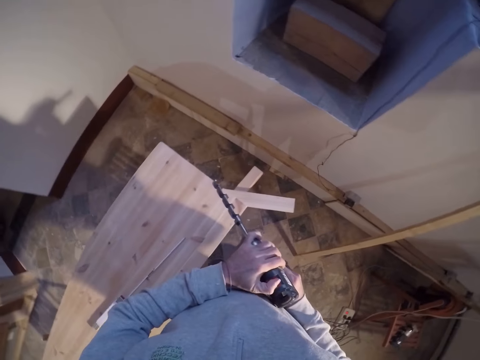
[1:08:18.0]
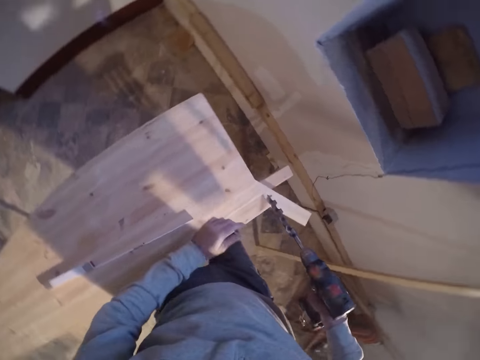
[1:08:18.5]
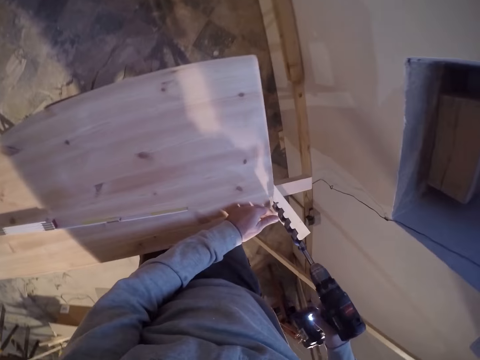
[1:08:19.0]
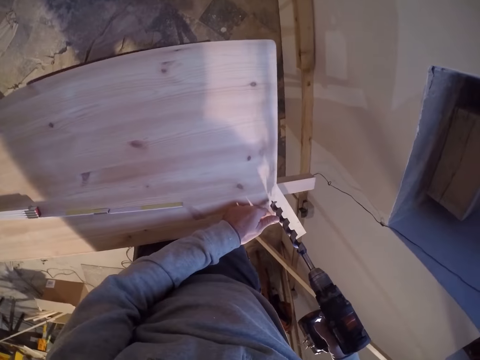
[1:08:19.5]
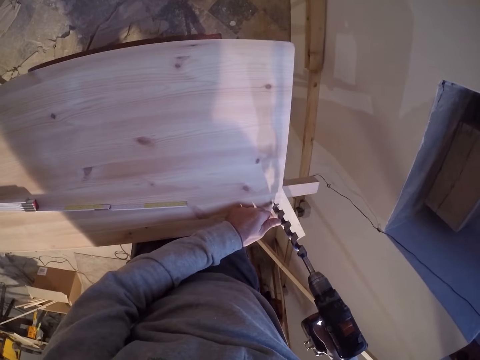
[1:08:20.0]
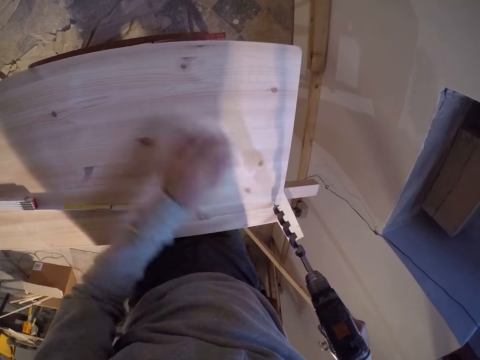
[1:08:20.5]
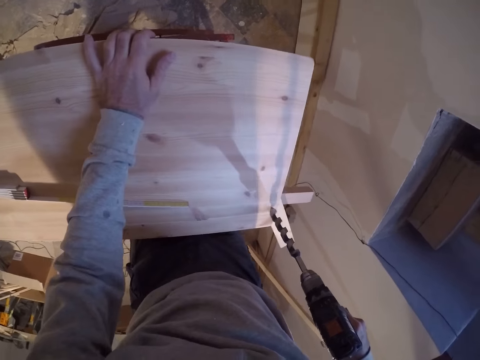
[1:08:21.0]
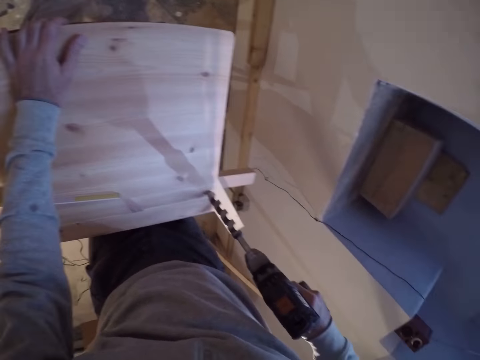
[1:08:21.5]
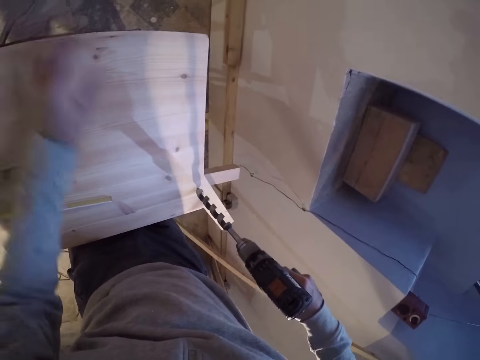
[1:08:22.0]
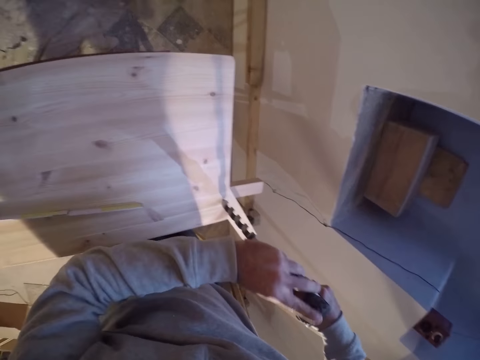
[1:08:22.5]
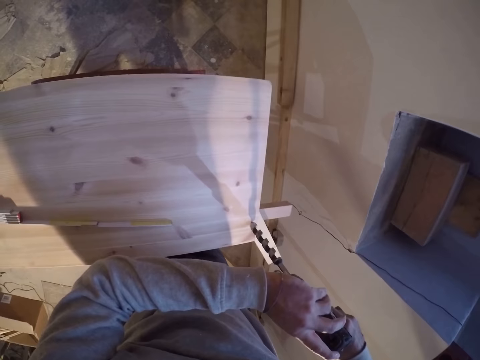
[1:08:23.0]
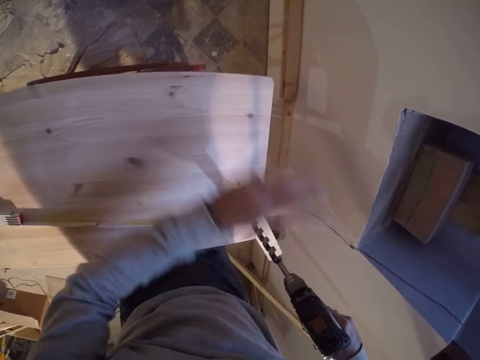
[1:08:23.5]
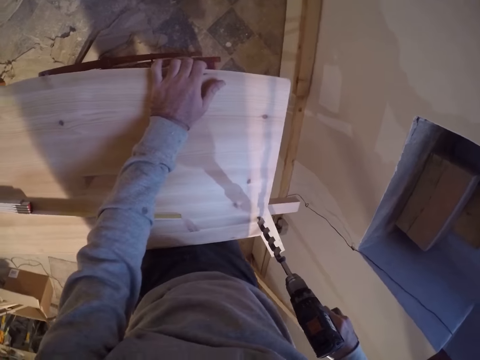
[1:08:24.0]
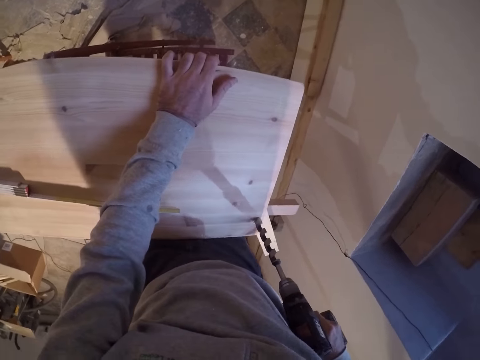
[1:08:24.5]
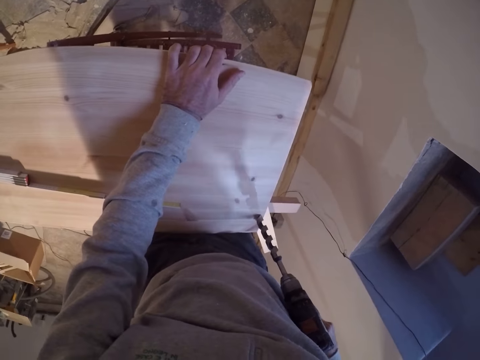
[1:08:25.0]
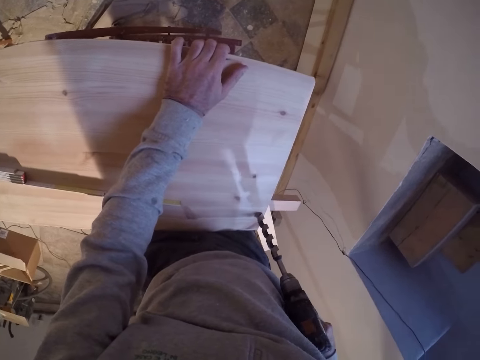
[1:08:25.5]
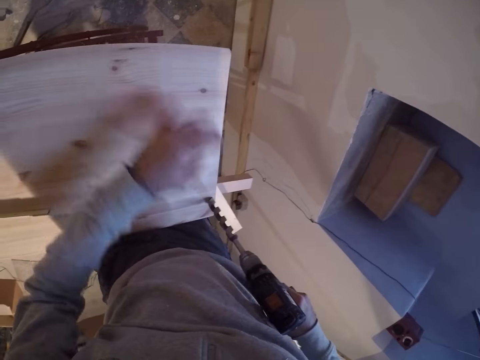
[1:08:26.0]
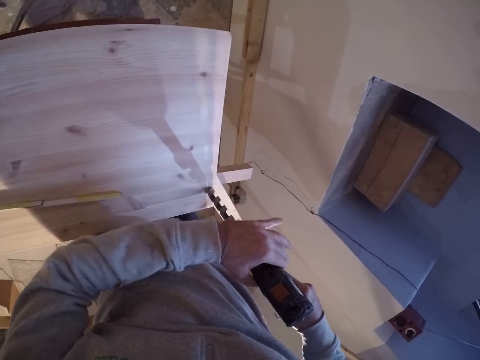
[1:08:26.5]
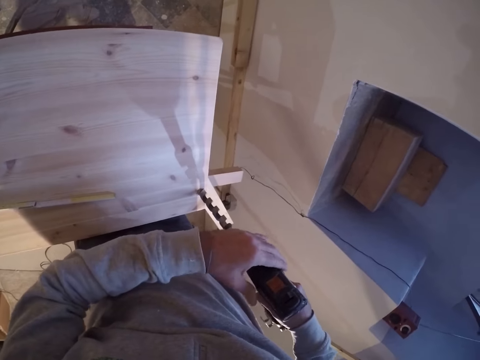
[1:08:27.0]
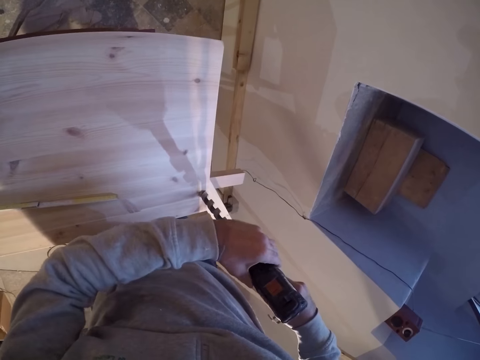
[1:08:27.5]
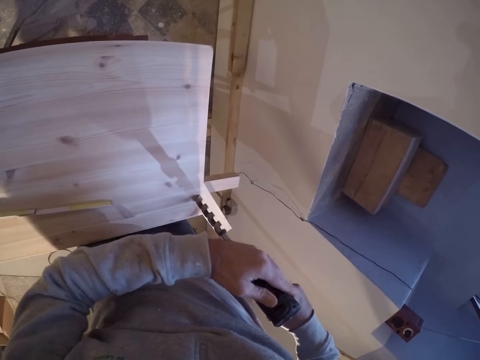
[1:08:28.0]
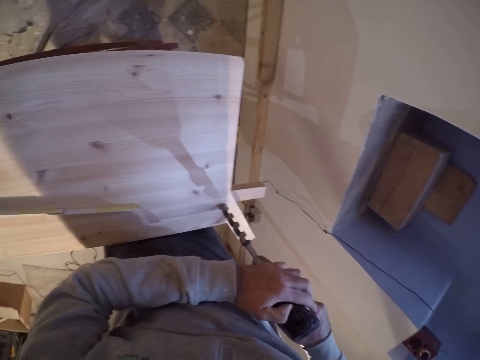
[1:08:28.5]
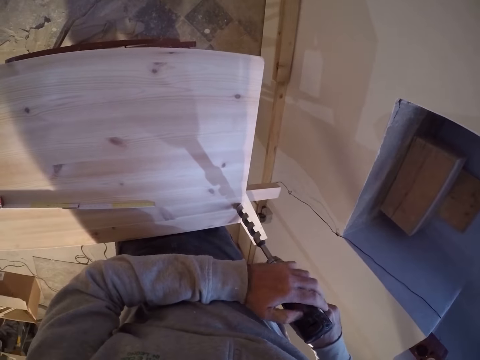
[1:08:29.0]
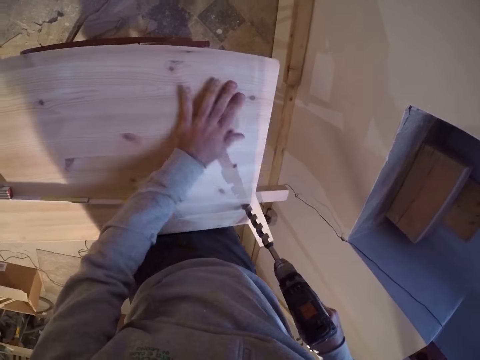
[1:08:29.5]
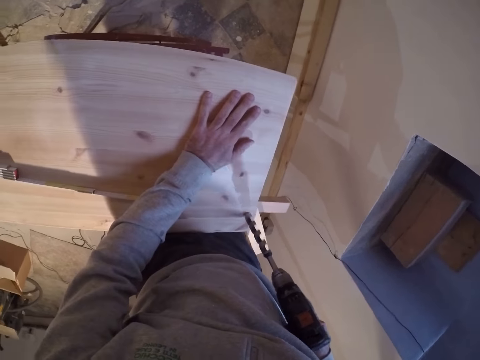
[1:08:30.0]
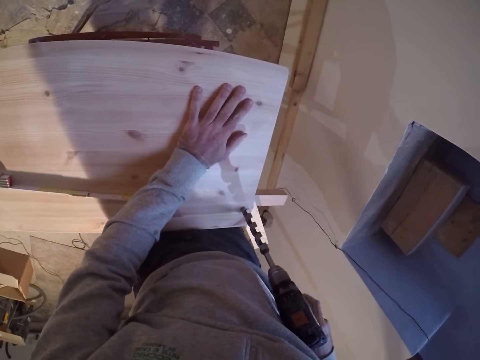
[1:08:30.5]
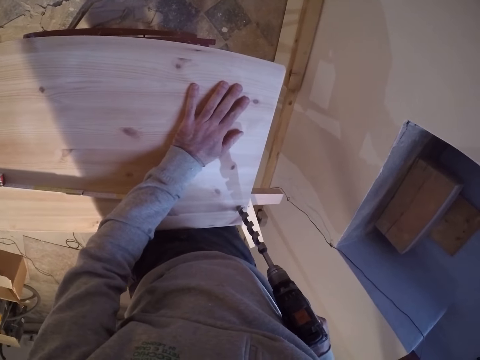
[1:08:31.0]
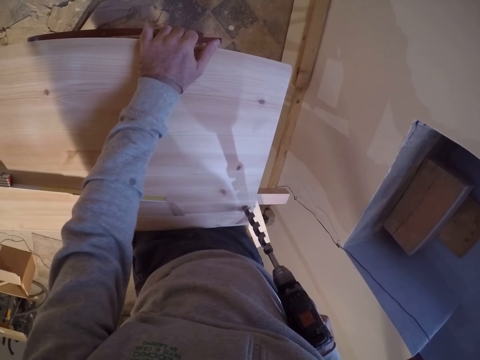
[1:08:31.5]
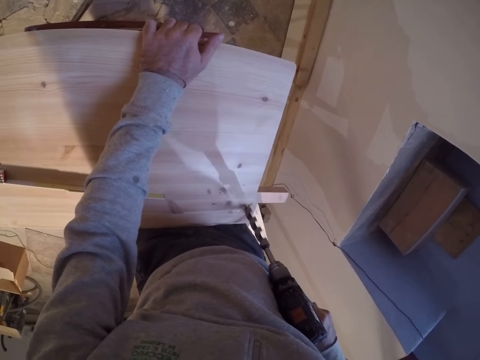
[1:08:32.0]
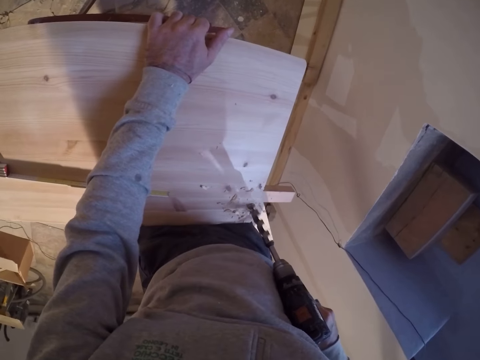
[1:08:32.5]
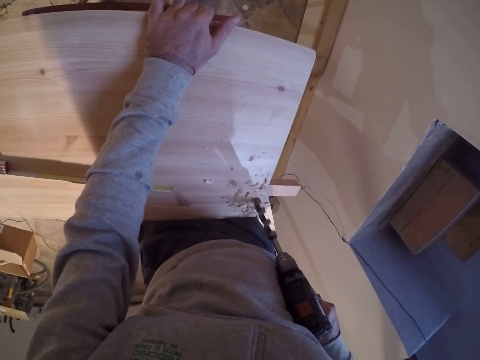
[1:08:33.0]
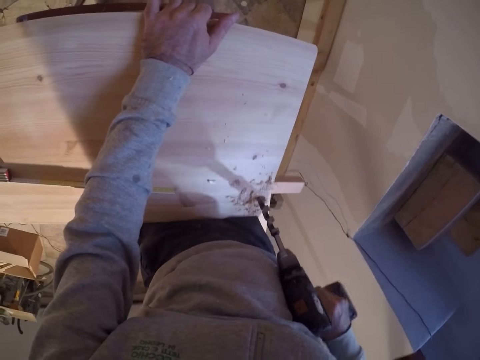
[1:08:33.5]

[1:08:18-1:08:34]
The camera wearer presses the drill. He drills the lumber with the driller in his right hand. He puts the drill against the wood, holds down the wood and touches the drill. He holds down the wood. He drills the wood. He tightens the chuck of the driller in his right hand with his left hand. He touches the drill. He drills the lumber with the driller in his right hand.

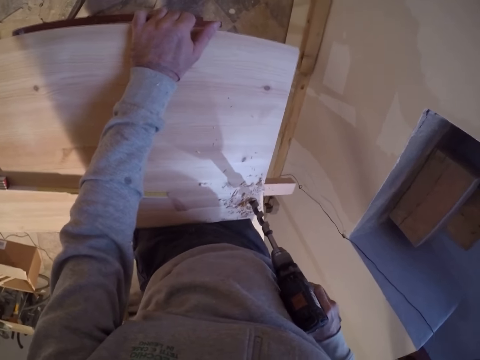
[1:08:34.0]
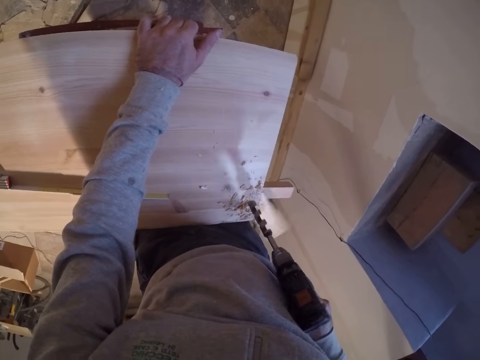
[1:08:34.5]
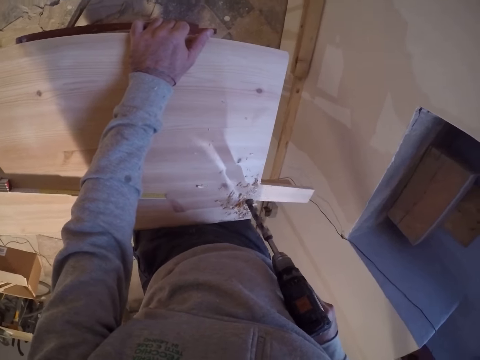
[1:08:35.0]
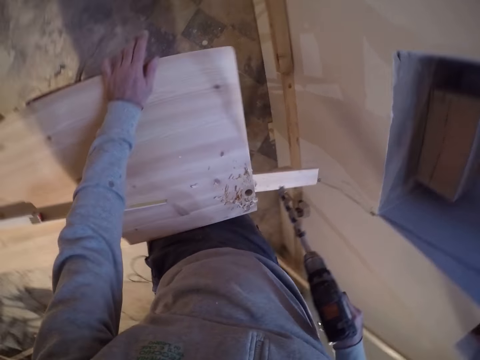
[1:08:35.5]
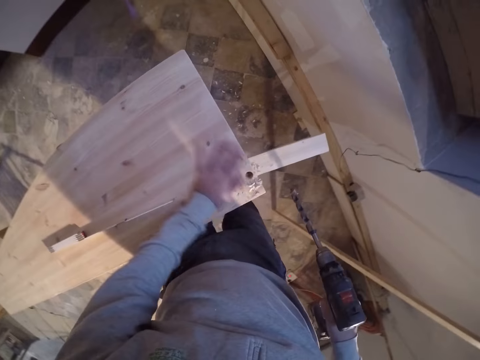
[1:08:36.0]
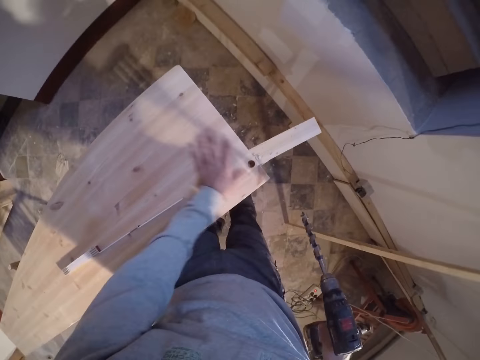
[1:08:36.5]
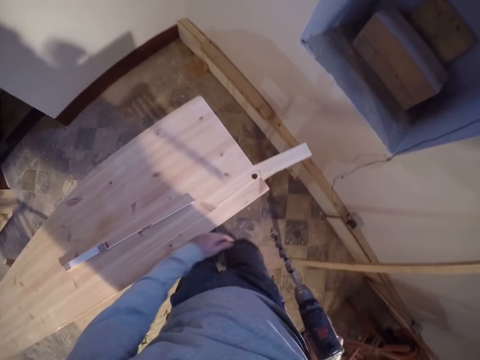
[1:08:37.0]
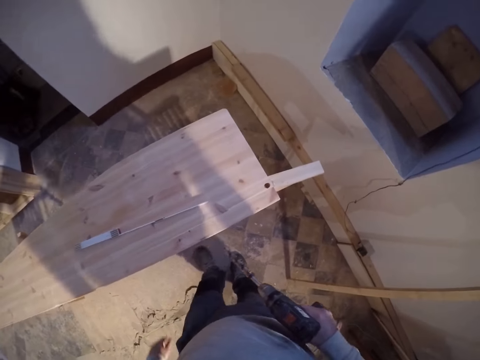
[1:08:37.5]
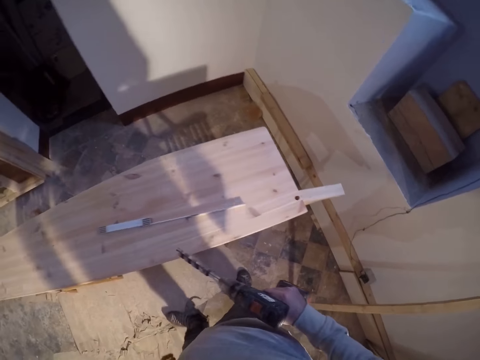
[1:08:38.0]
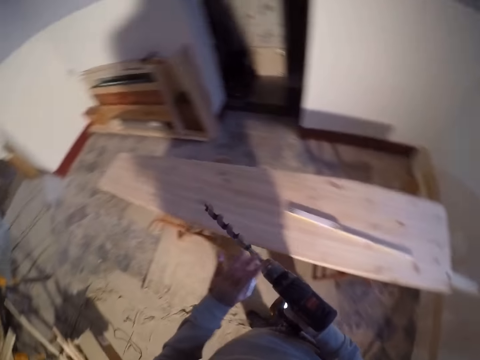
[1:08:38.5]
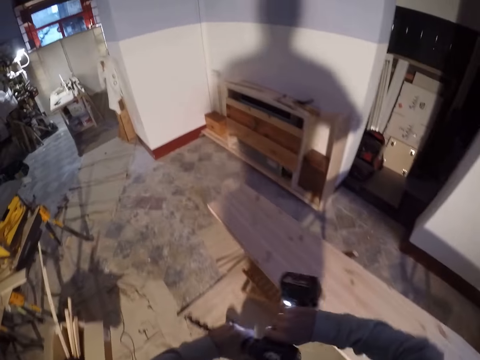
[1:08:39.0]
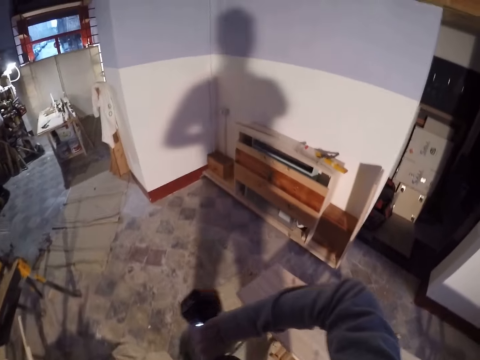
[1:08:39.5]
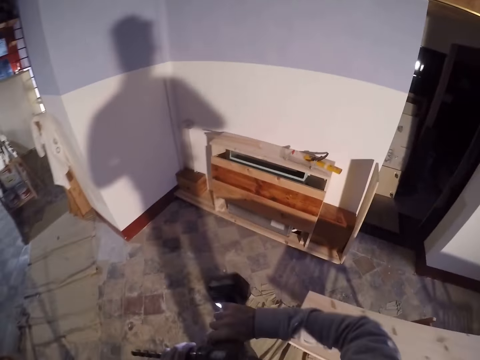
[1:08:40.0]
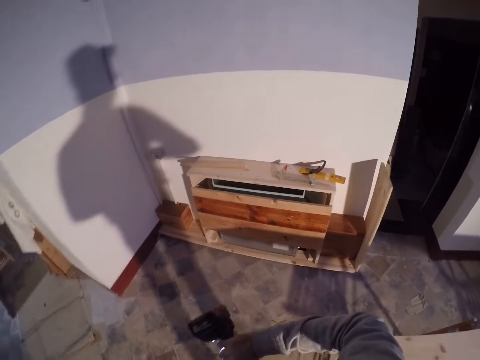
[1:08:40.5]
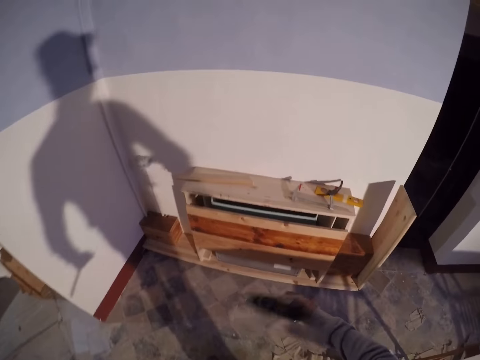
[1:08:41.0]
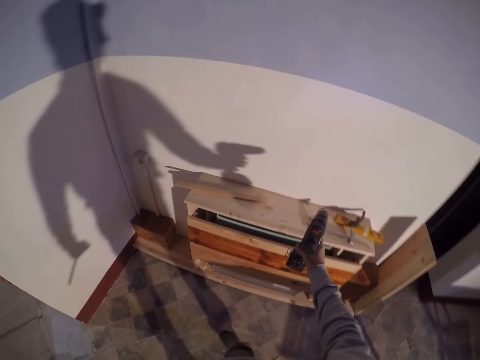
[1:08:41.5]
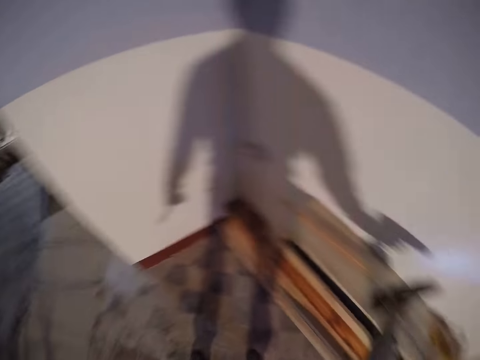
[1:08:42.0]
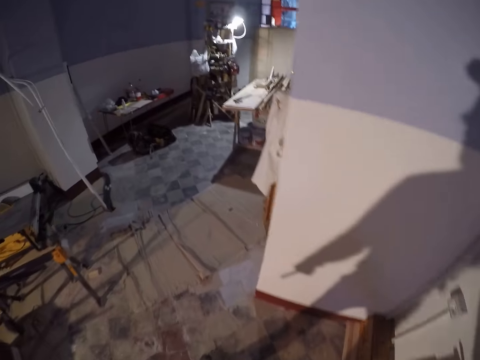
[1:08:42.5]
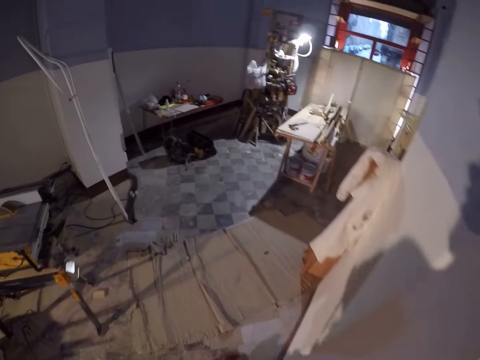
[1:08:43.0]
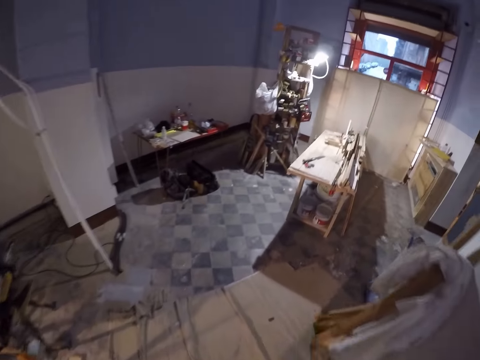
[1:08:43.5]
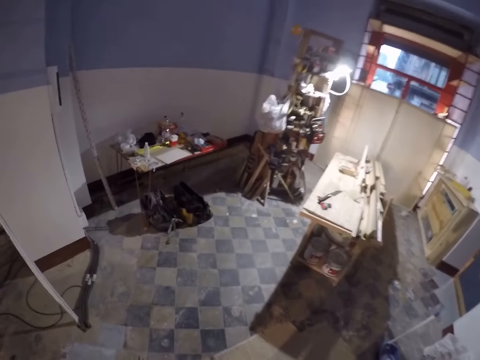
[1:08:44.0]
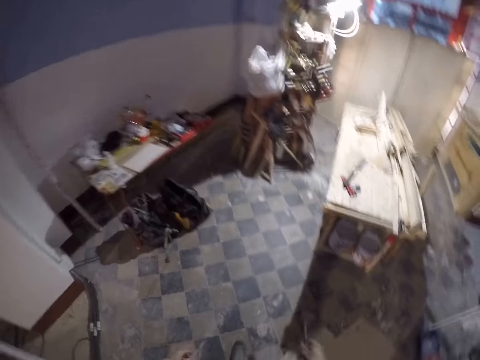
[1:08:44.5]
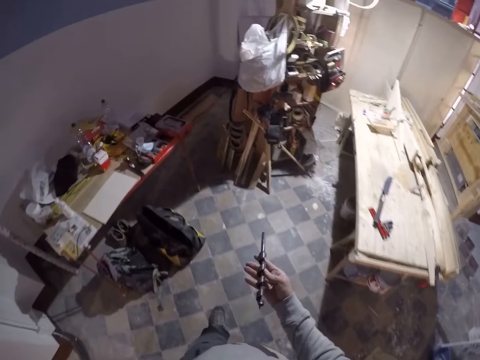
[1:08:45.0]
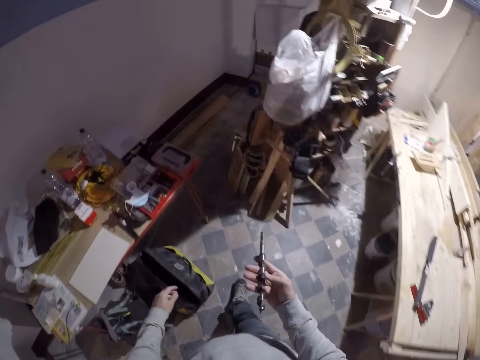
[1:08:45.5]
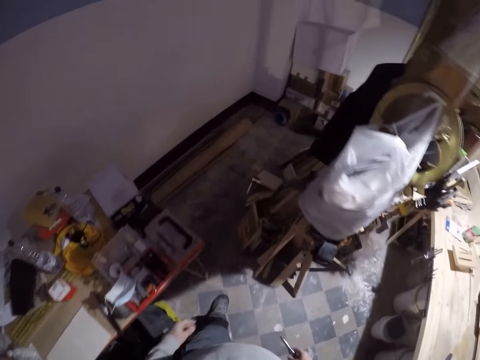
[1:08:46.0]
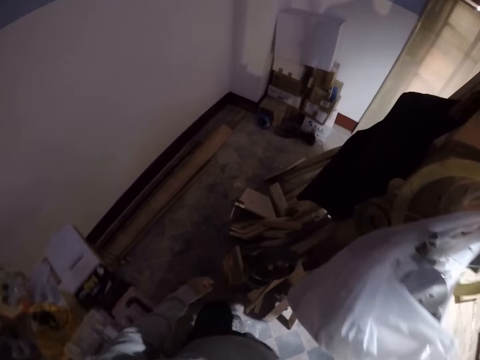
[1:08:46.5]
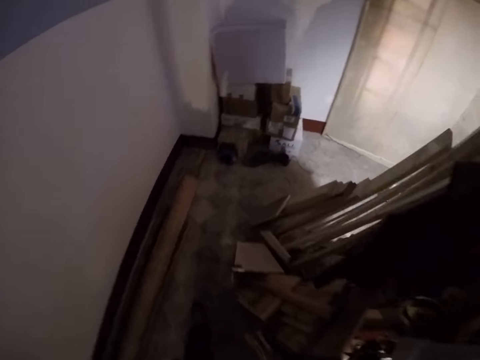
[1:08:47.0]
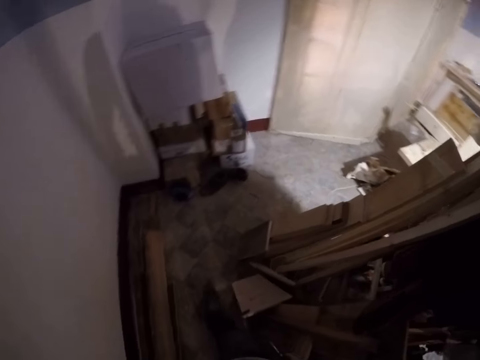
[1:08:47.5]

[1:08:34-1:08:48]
The camera wearer dusts off sawdust on the lumber with his left hand. He removes the drill bit from the driller in his right hand with his left hand. He walks beside the wood. He places the driller on the cupboard beside the wall with his right hand. He walks around the workshop. He holds the bit.
